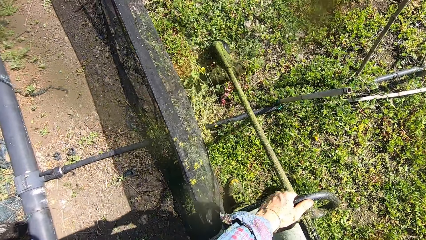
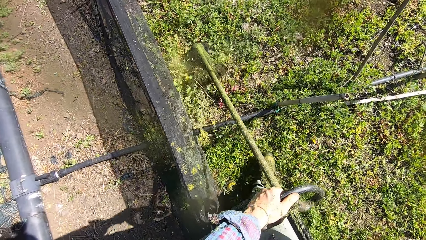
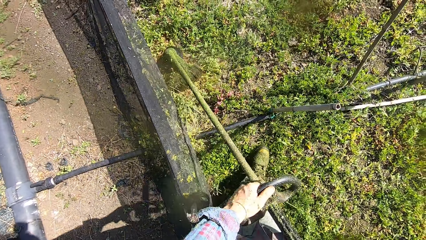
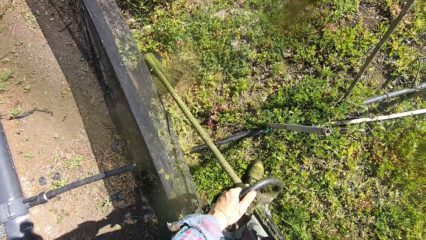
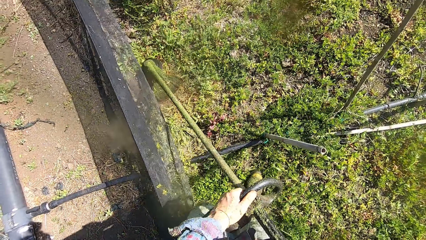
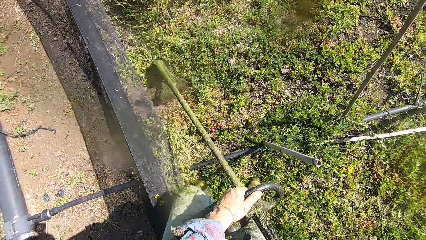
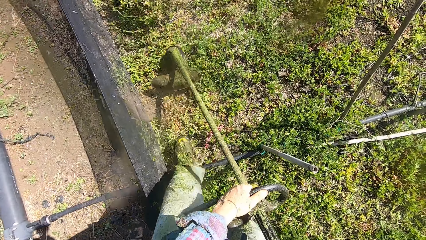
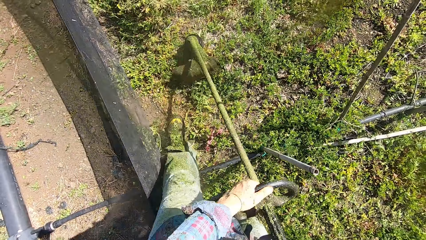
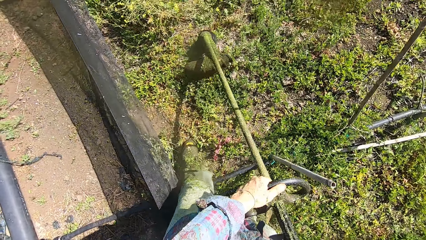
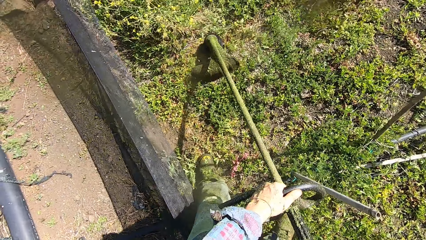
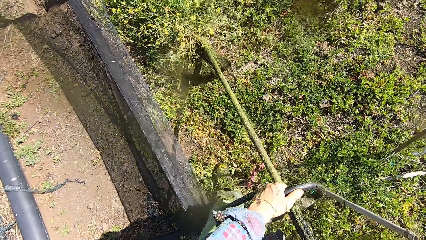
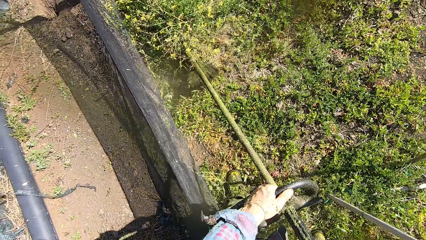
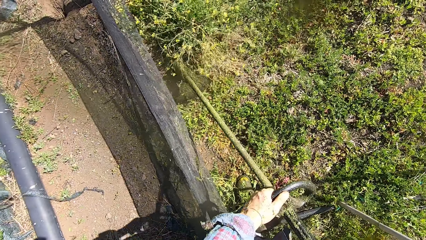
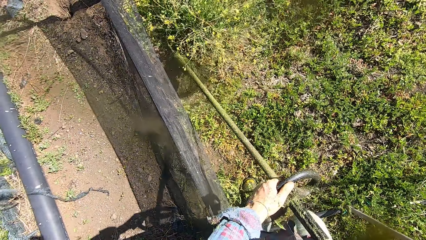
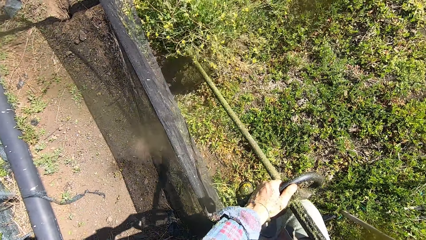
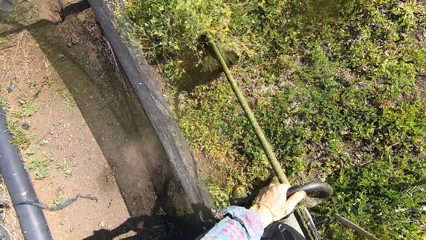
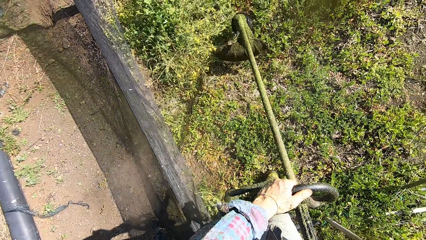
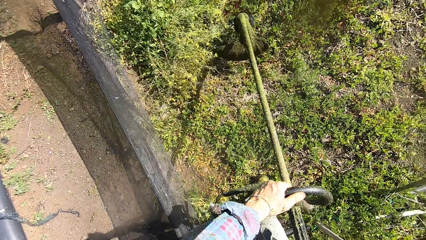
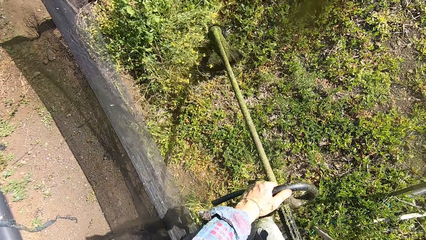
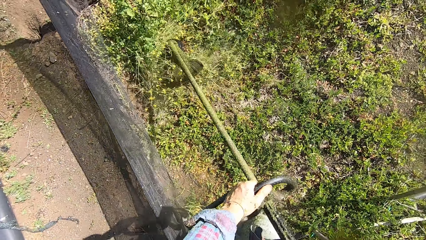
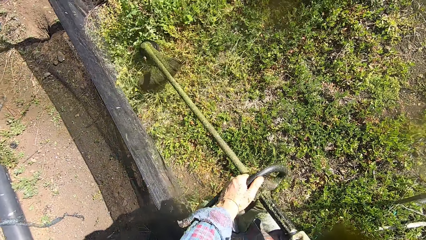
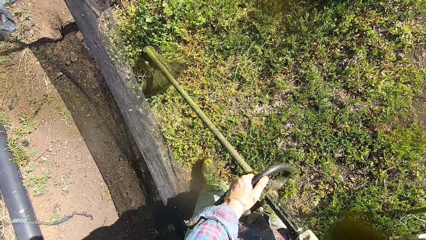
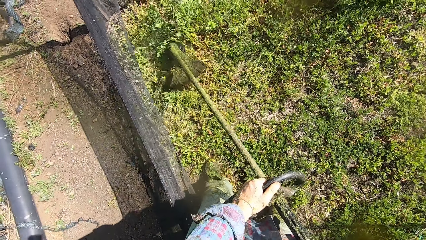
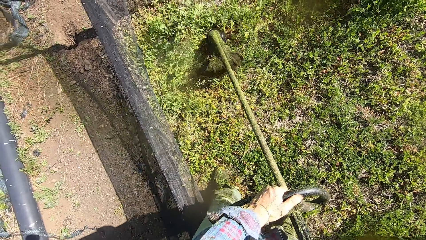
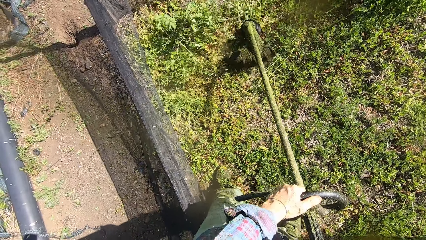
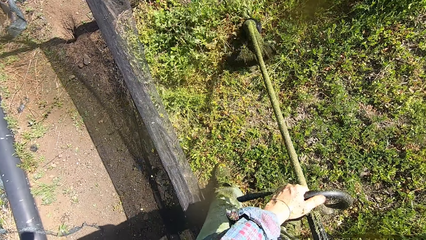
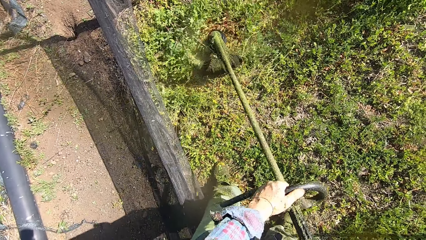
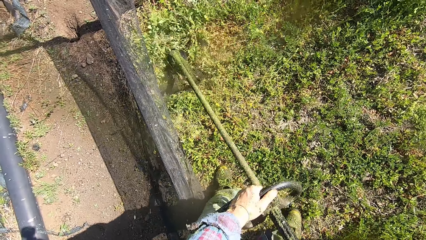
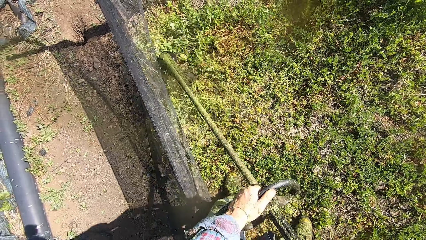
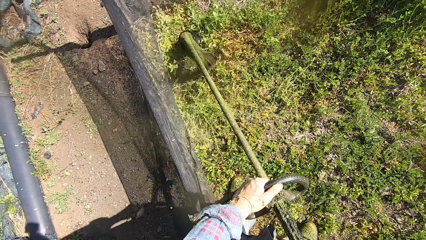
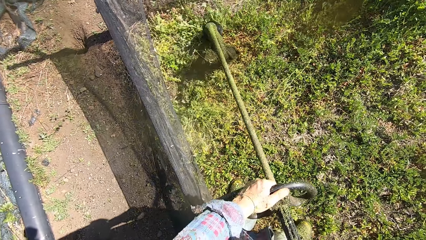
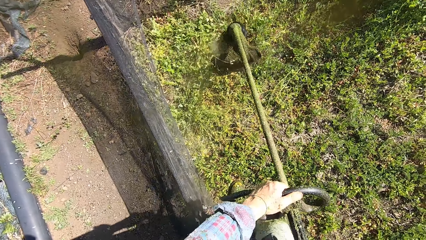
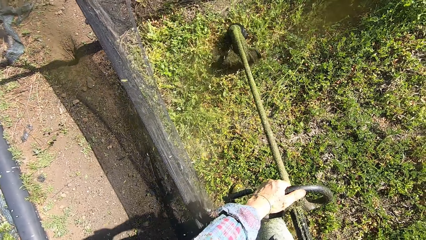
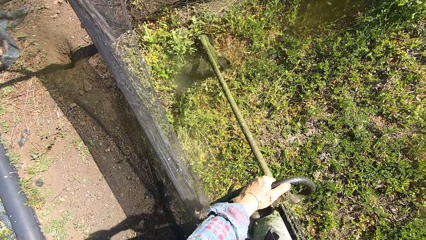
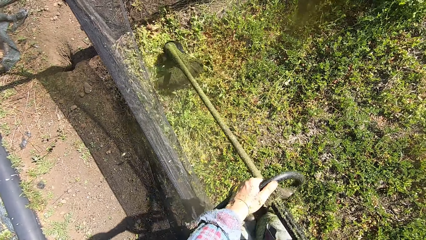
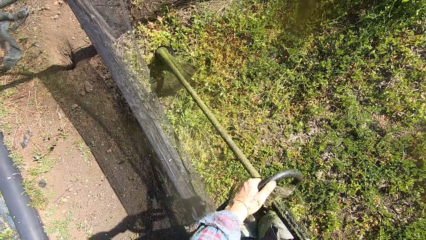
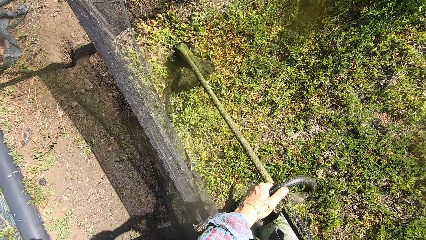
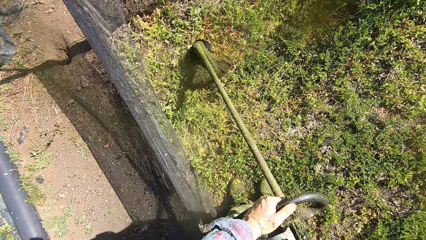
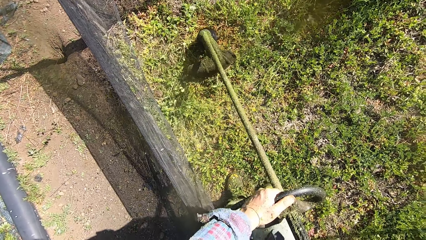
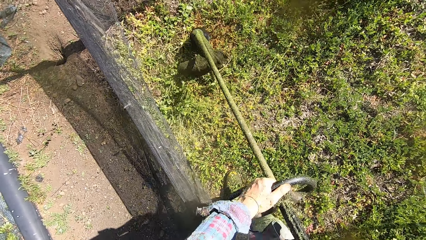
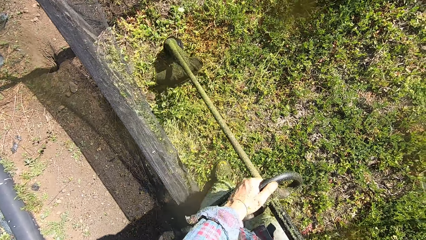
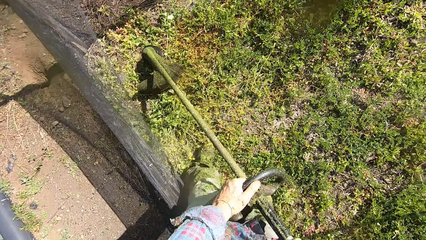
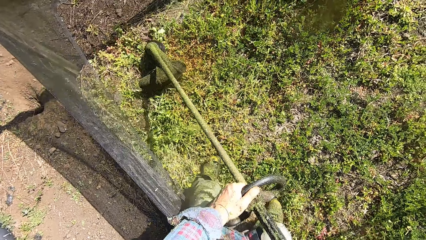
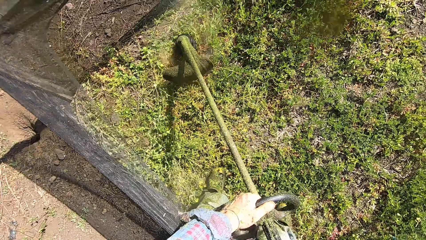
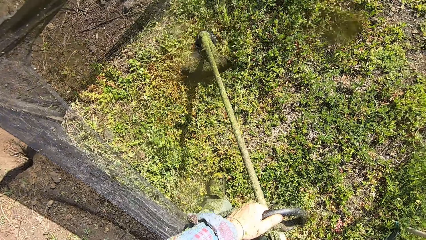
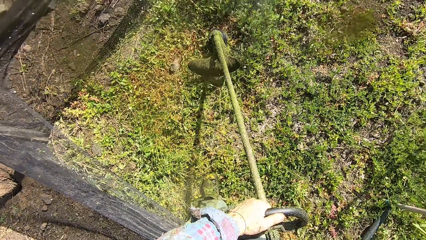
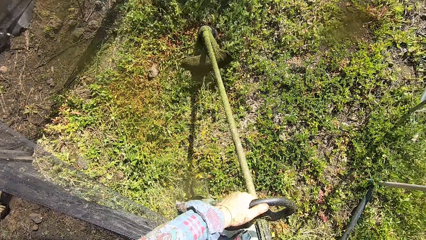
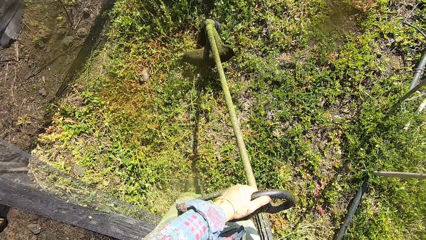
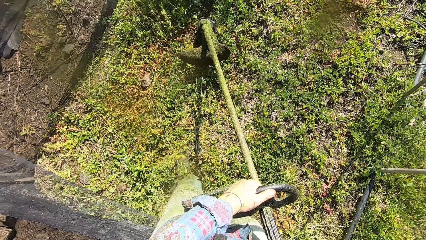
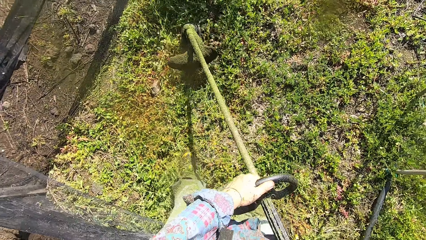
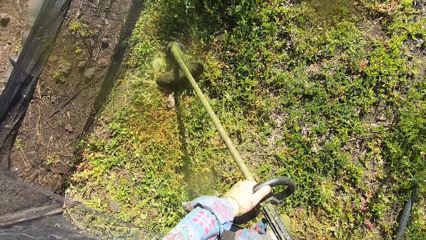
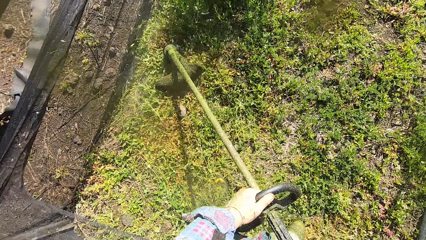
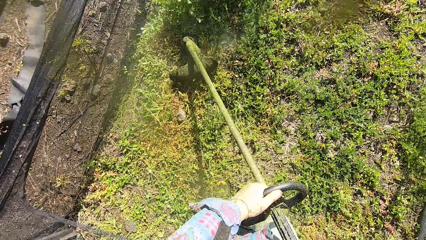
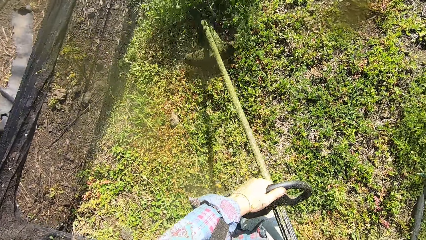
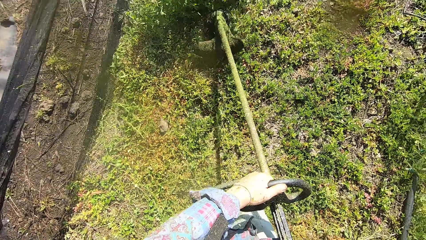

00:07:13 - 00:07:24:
The camera wearer moves his legs over the pipe. He cuts grass with a brush cutter. He walks on the grass.

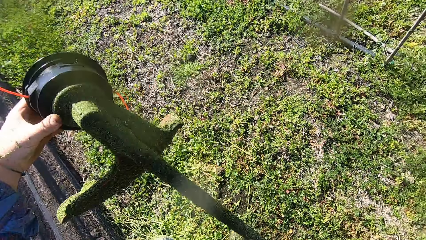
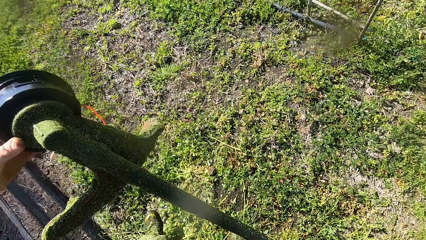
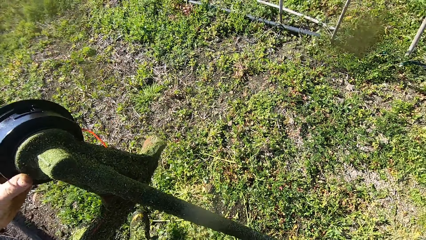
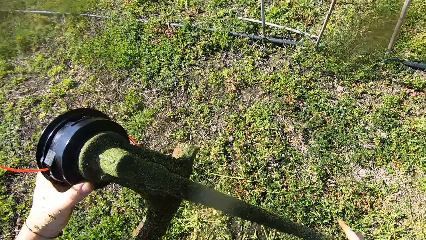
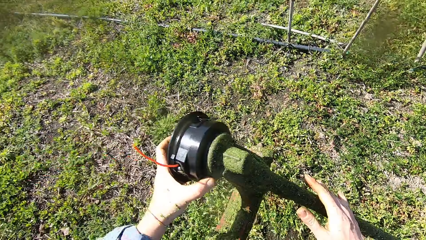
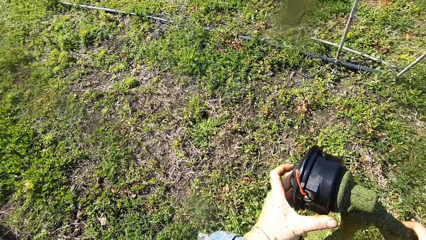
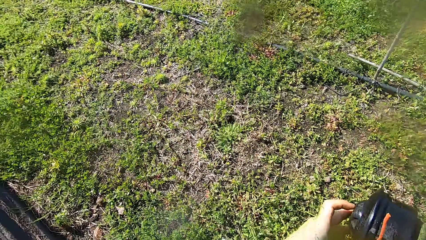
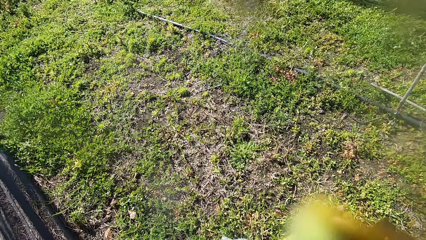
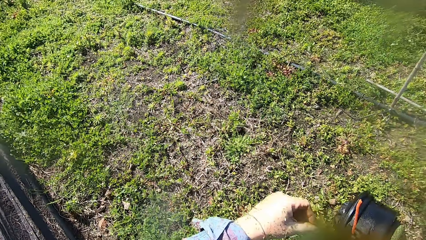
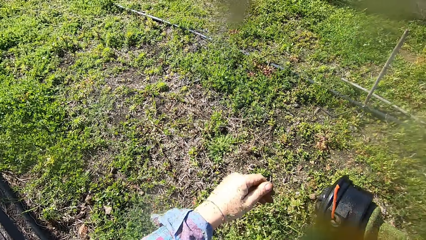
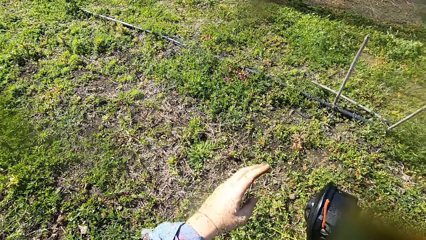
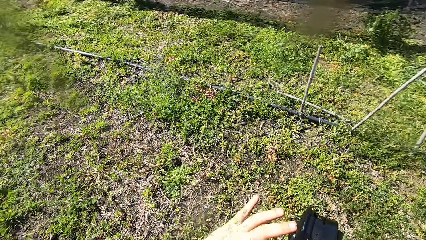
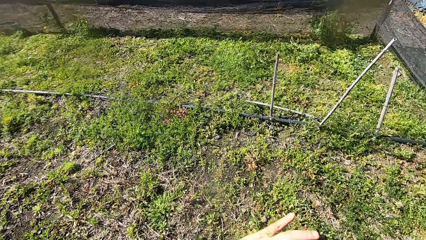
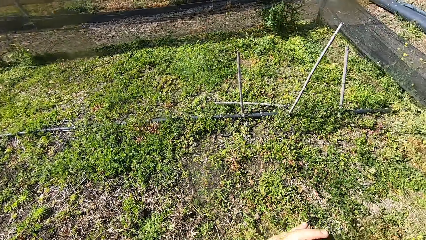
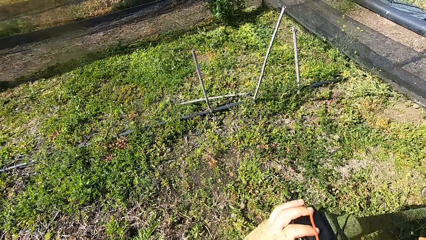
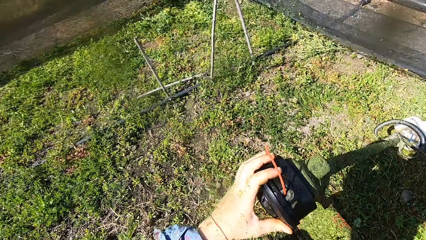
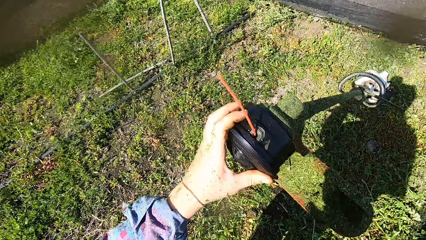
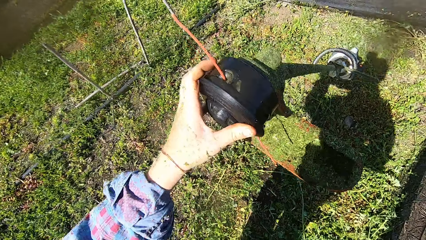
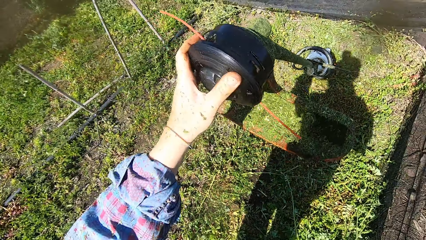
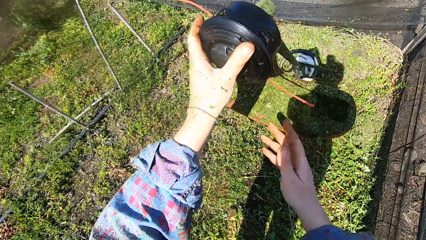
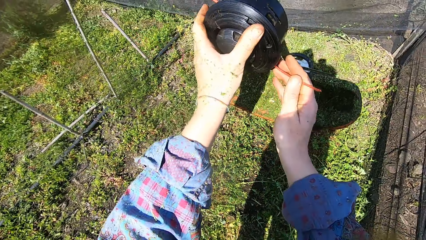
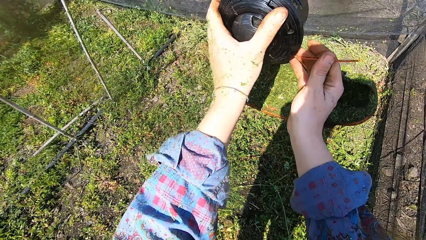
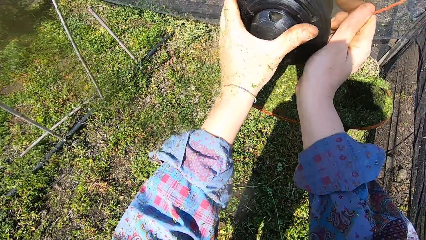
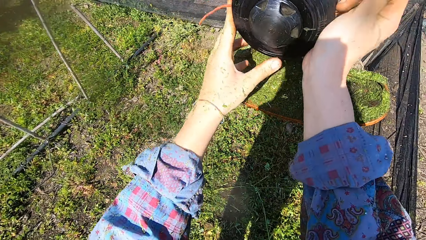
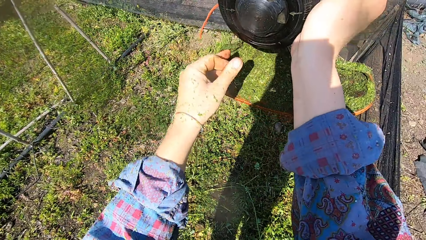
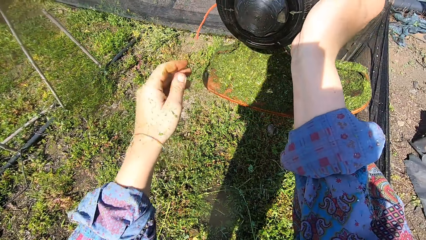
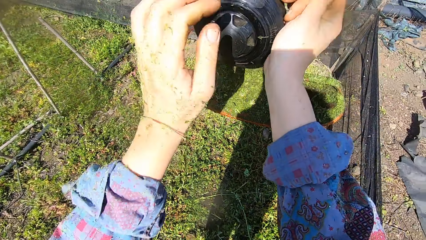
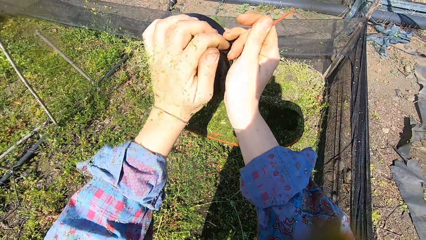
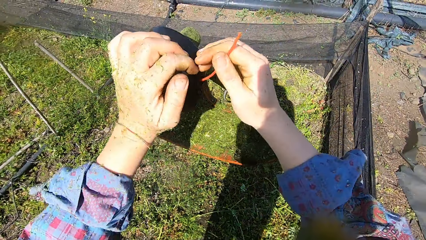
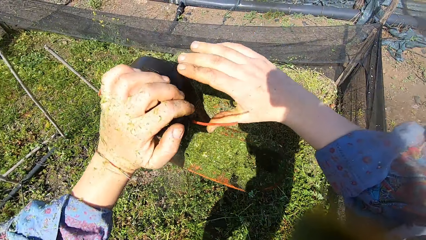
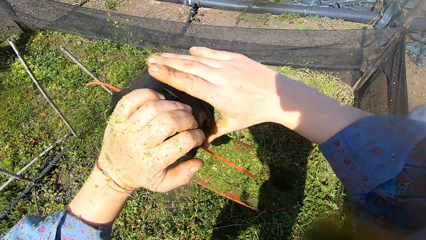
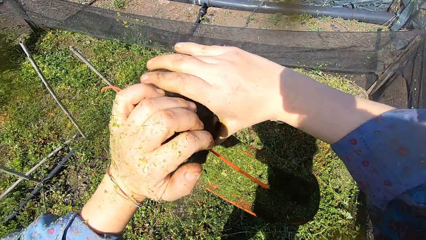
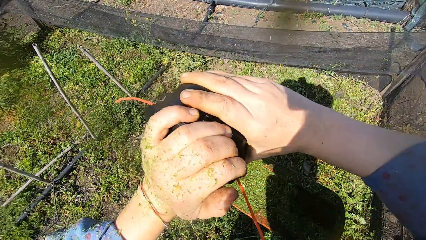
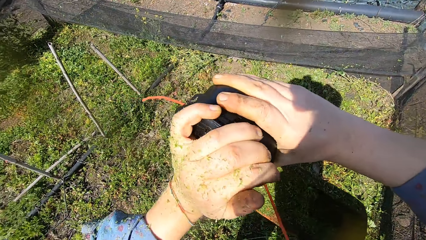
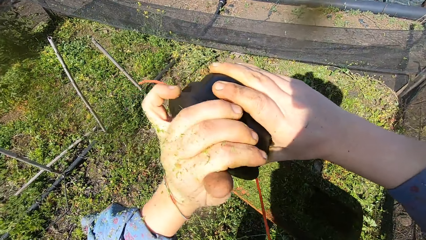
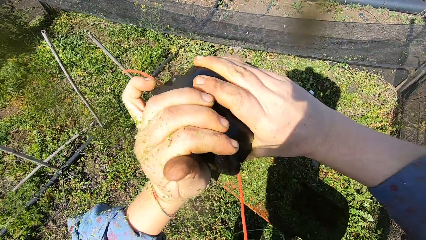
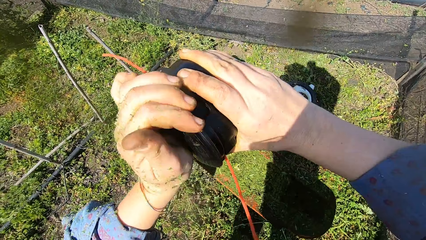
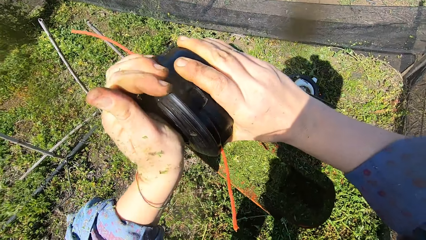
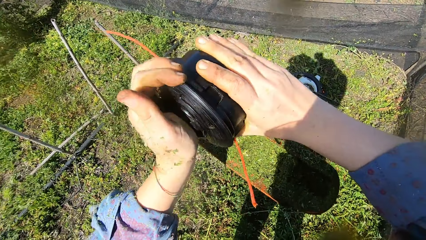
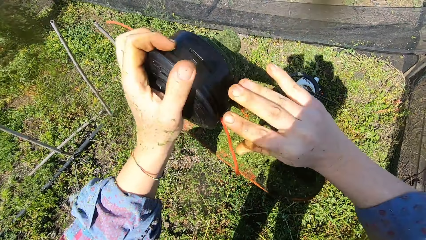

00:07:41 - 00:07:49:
The camera wearer holds the brush cutter head. He lowers the grass trimmer. He removes his left hand from the spool of the grass trimmer, places his left hand on the spool of the grass trimmer, raises the head of the grass trimmer with his left hand, and places his right hand on the spool of the grass trimmer. He holds the line. He removes his left hand from the spool of the grass trimmer and places his left hand on the spool of the grass trimmer. He holds the head. He adjusts his right hand on the spool of the grass trimmer. He holds the head with both hands. He turns the spool with his left hand.
